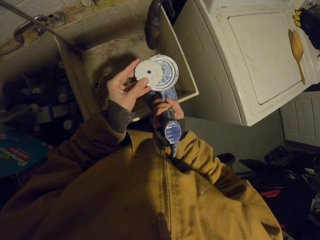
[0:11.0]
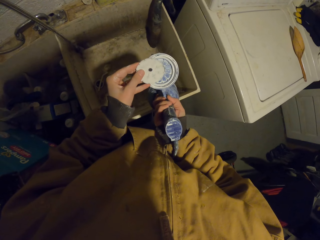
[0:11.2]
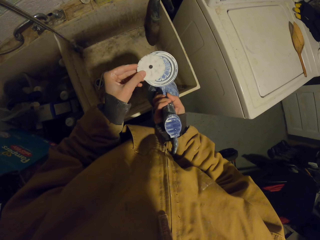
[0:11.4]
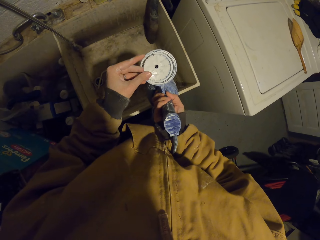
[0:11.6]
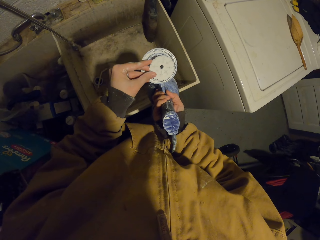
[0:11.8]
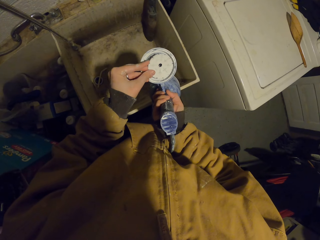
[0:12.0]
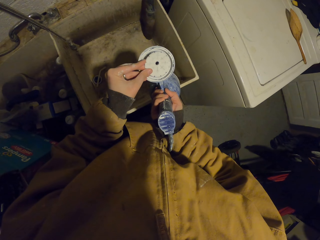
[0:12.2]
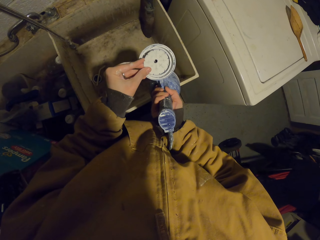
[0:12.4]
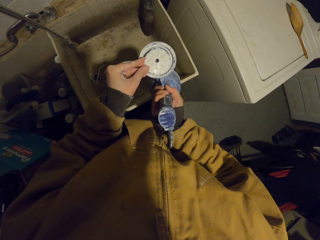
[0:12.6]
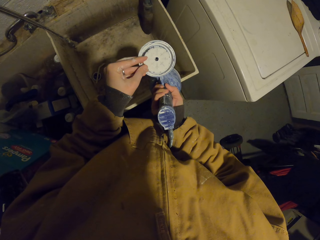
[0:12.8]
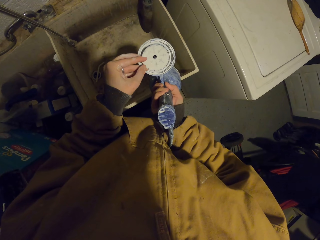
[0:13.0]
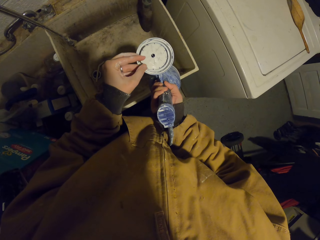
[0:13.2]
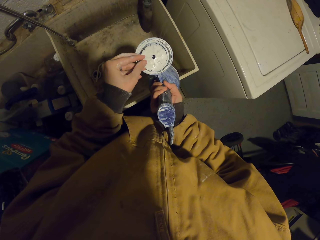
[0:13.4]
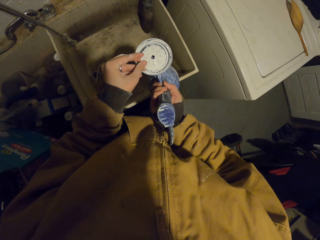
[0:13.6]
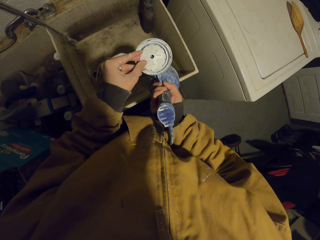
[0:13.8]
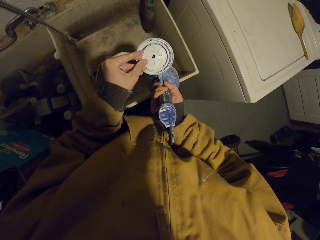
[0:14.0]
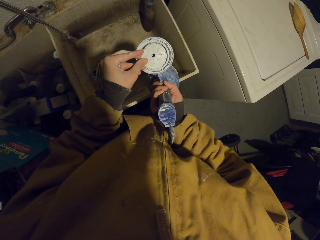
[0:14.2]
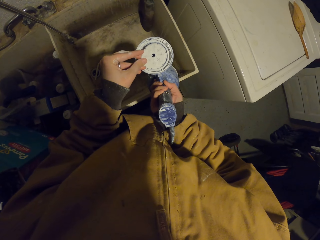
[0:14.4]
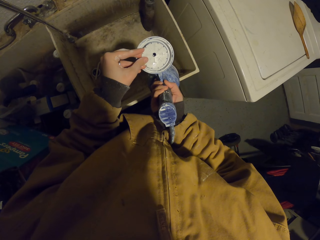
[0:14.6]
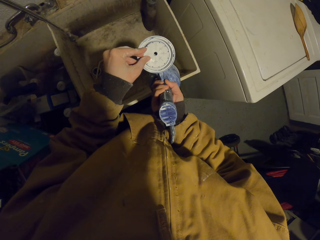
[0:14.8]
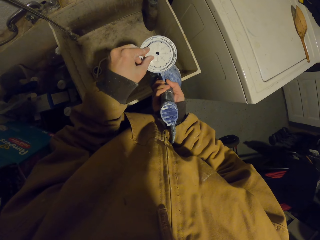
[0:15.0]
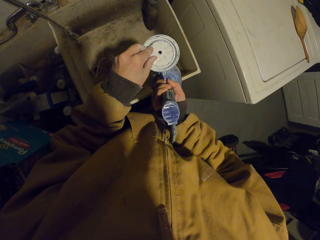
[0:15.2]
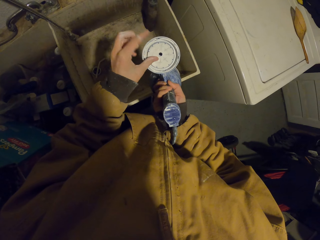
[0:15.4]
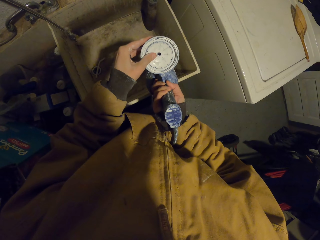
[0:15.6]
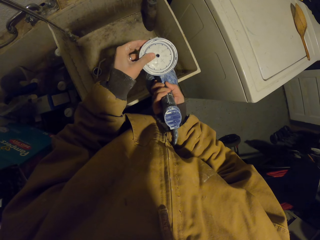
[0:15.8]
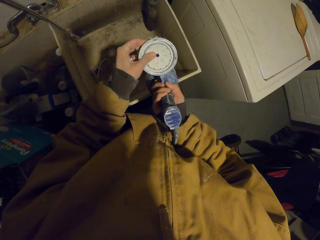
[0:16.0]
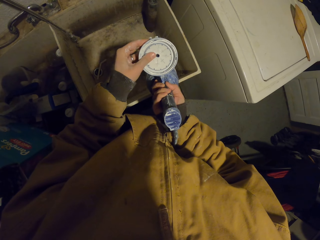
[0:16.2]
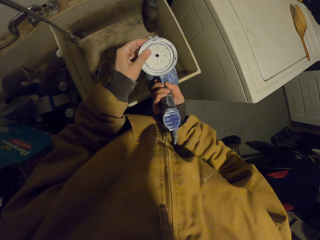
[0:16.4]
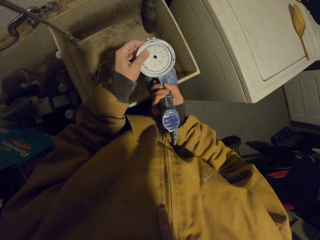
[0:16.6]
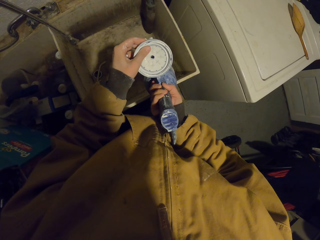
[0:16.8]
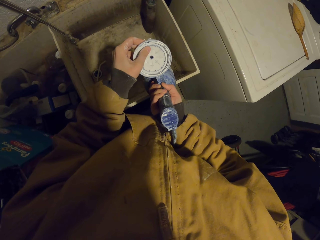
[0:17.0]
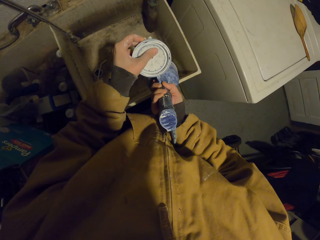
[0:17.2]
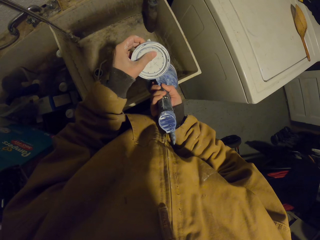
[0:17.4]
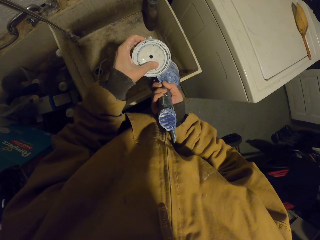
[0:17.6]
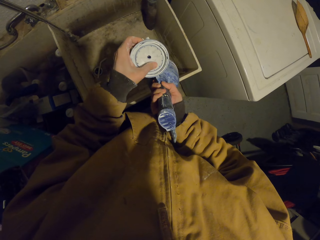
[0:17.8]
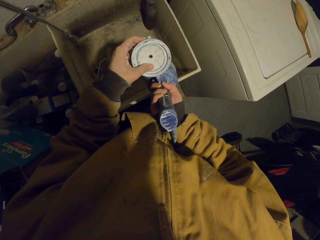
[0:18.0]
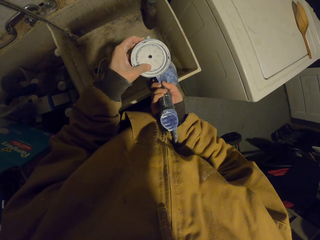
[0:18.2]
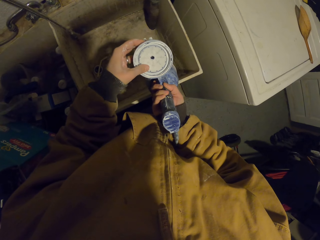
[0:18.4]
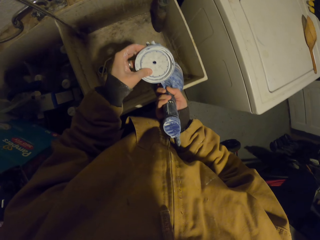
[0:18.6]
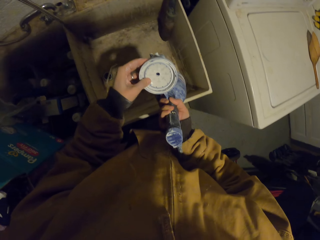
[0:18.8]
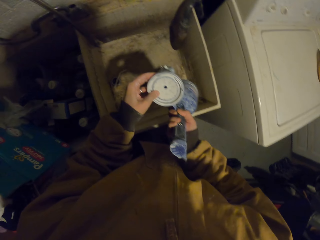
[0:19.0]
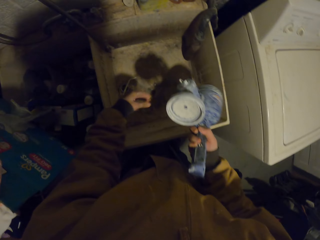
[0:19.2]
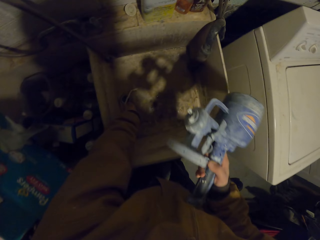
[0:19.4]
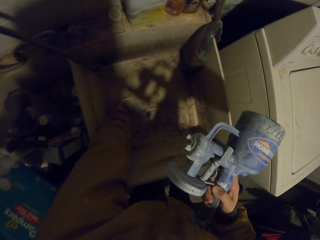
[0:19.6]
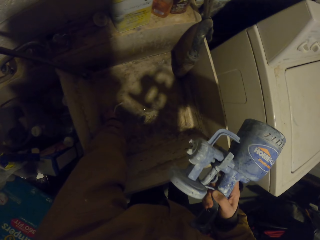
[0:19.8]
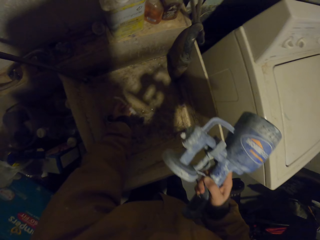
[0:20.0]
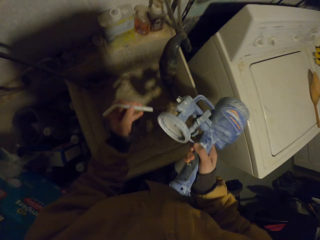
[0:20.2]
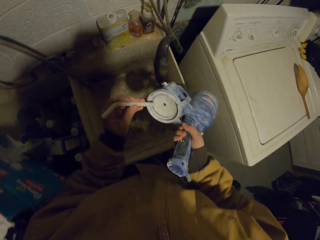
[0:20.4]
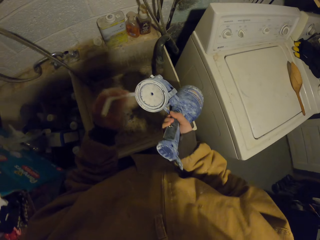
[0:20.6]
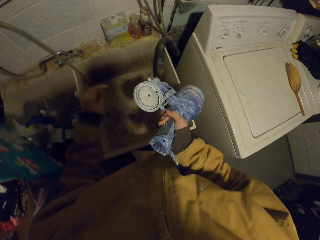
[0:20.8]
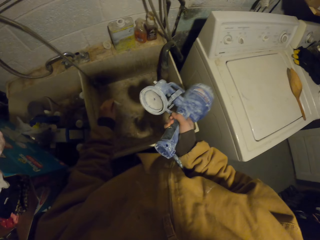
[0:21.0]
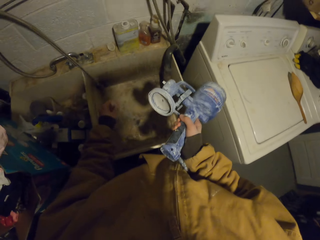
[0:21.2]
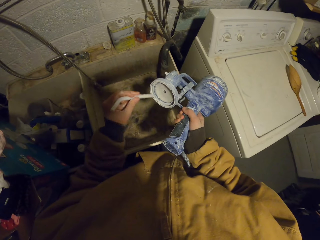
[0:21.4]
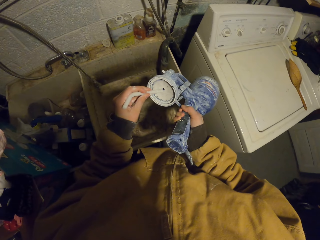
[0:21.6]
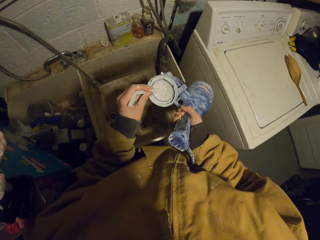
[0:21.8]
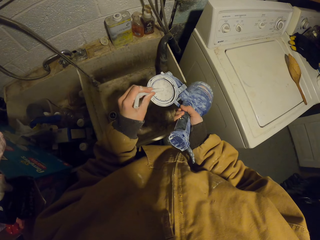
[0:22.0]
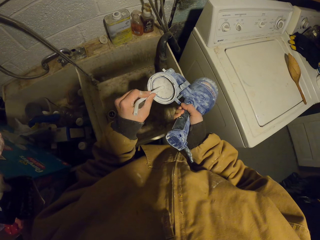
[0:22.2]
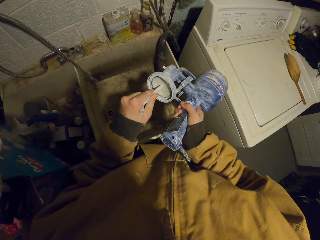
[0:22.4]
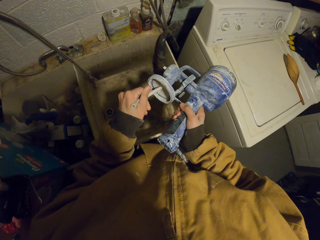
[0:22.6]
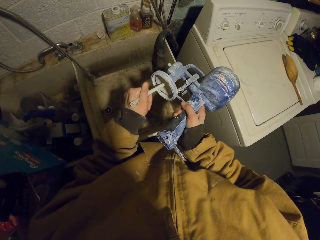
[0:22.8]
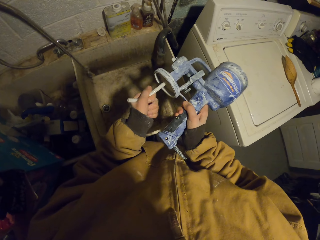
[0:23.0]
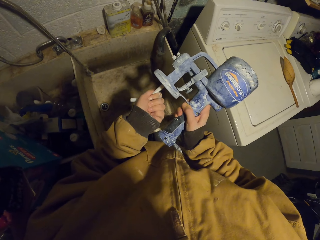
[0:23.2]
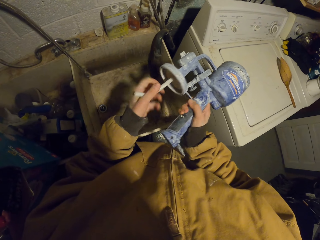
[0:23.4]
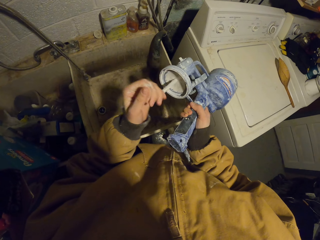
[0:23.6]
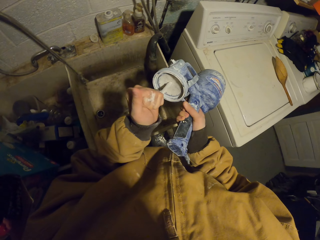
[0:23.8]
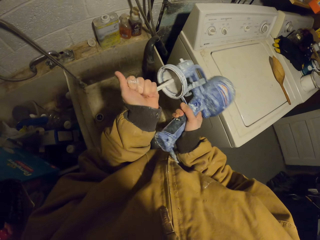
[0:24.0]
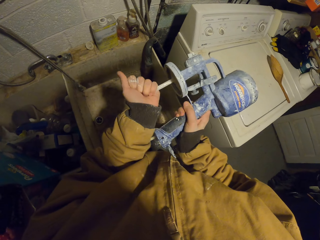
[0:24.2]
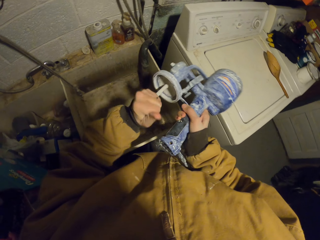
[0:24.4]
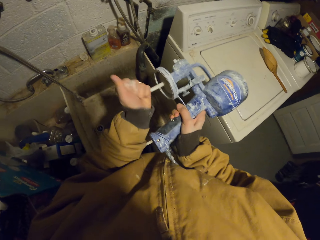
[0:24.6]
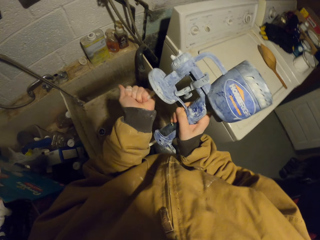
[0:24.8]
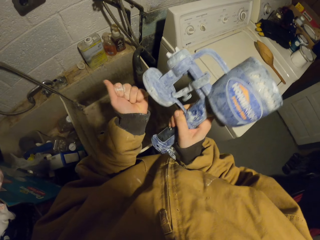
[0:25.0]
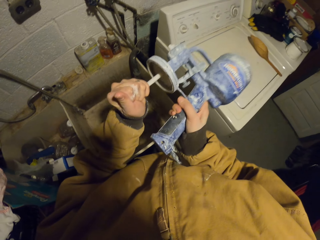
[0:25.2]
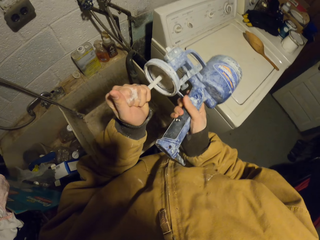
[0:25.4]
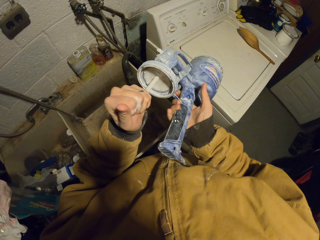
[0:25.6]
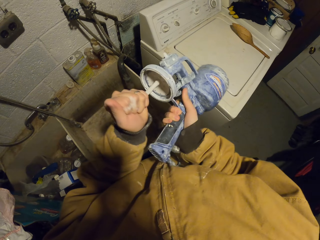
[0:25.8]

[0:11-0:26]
The camera wearer fixes a propeller on the homeright sprayer. They pick up a small tube from the box. They insert the small tube into the paint sprayer.

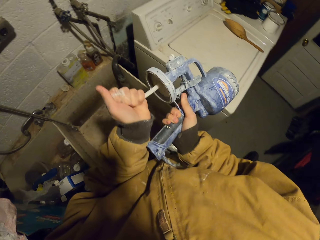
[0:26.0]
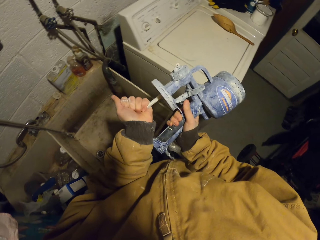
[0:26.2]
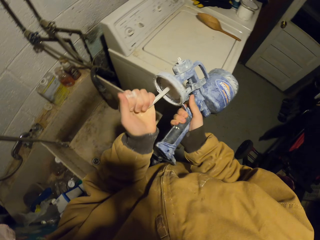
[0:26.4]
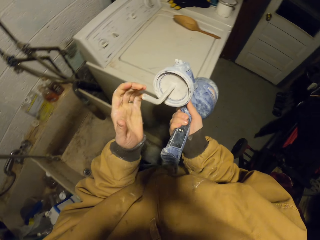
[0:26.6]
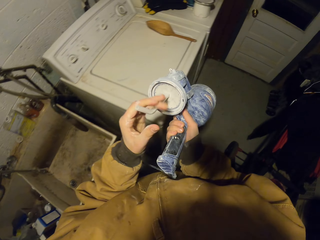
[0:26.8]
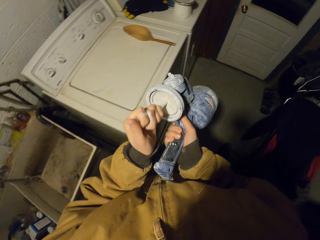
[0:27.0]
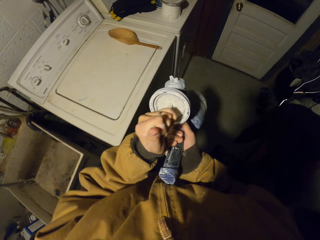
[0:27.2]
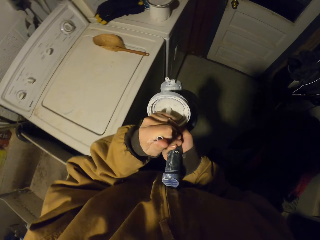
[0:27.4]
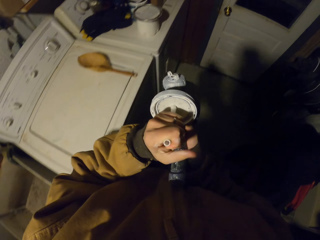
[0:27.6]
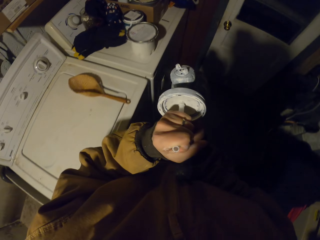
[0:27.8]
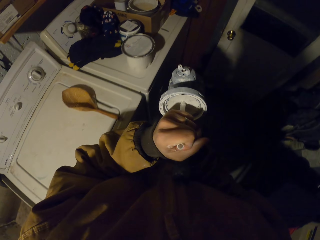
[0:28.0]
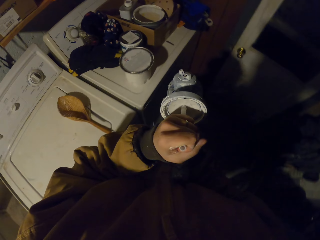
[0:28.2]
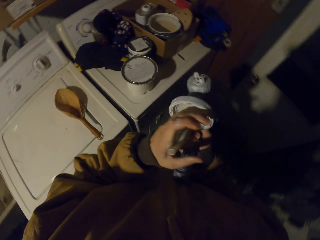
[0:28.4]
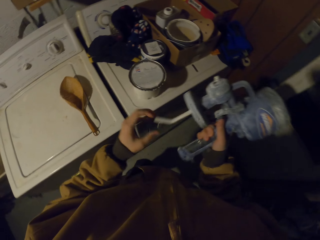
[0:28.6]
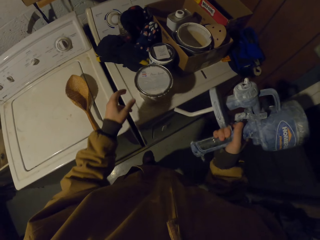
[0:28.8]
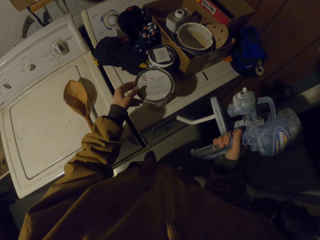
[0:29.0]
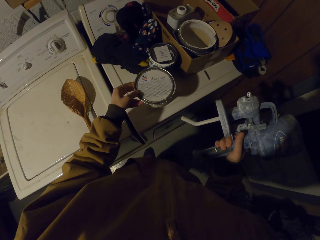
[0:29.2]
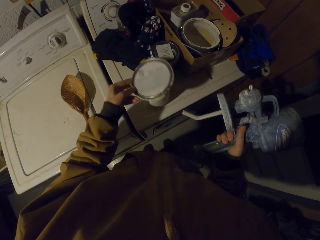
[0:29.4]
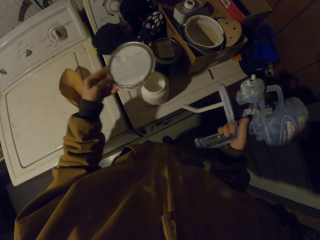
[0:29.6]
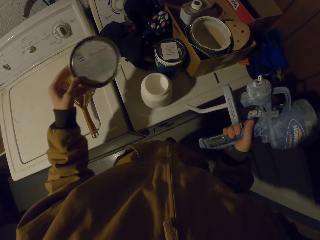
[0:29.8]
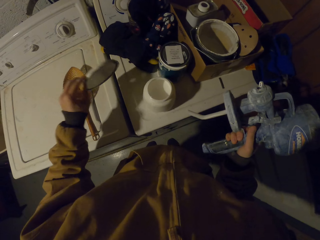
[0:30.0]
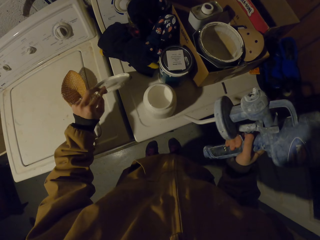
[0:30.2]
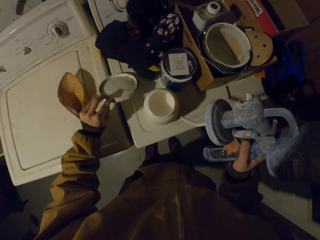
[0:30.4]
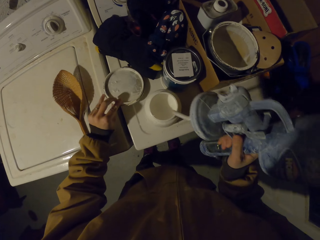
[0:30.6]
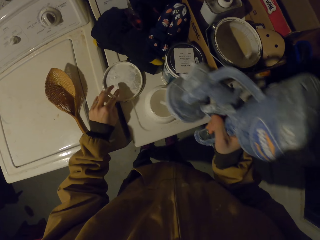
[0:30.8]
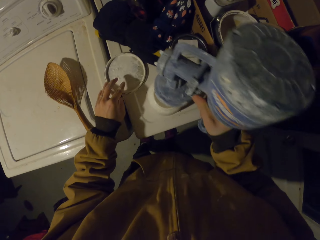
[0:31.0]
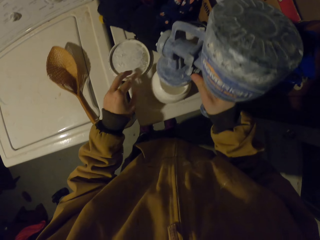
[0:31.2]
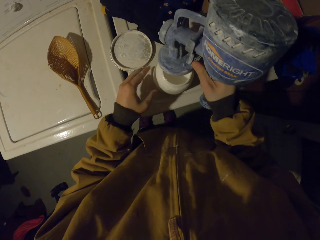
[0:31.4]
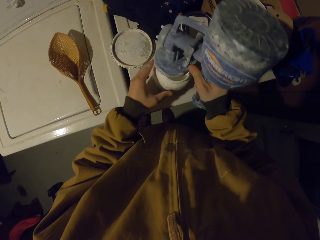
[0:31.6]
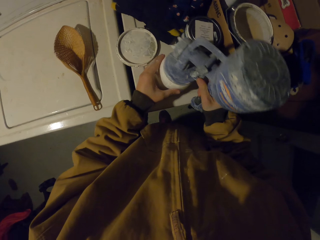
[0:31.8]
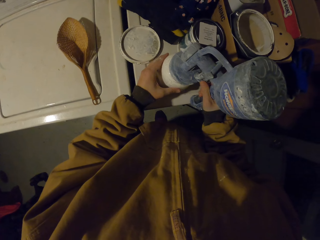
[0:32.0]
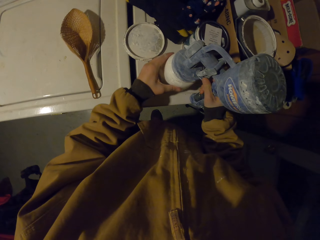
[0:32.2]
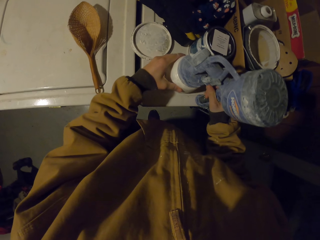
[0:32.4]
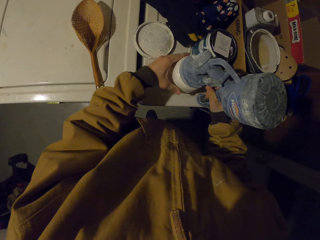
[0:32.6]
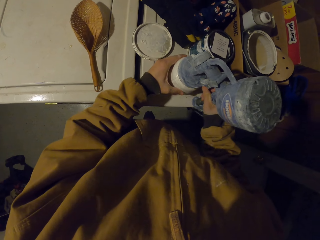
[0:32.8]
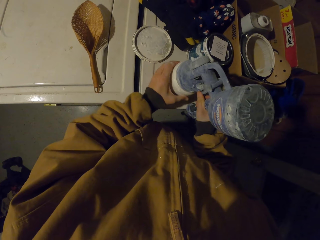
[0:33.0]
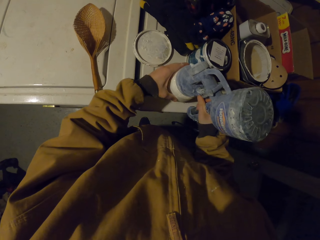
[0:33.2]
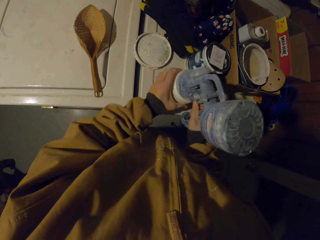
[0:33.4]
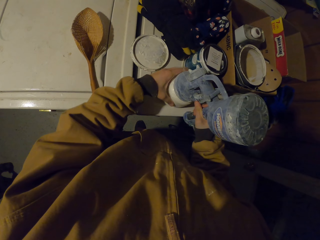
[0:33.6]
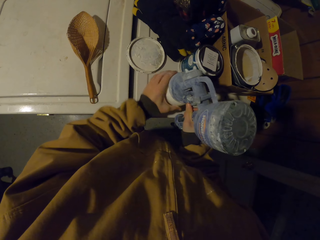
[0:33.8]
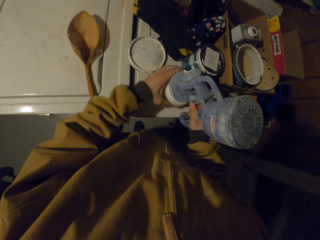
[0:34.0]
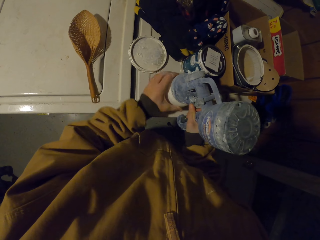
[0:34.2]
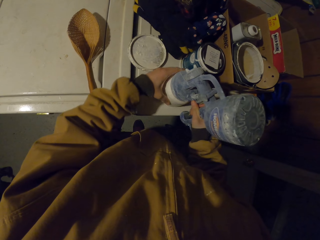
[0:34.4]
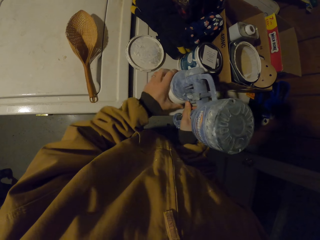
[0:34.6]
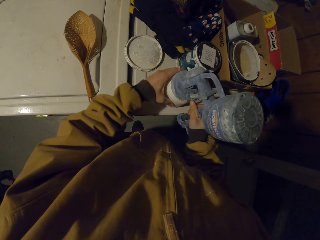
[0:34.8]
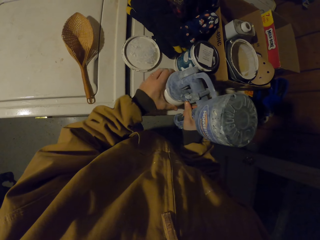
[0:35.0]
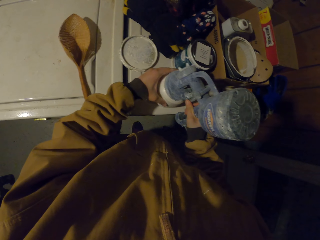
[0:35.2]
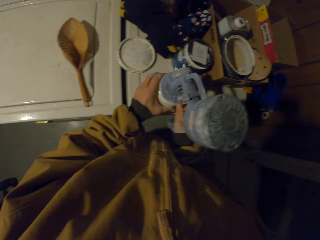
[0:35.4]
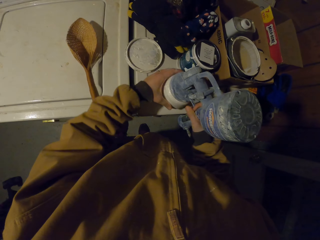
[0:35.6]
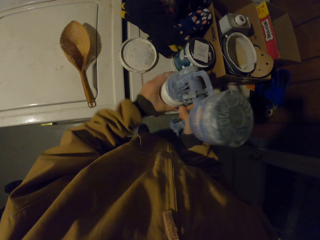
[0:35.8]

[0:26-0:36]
The camera wearer walks around. They pick up a paint can lid and open the paint can. They put the paint can on the washing machine. They twist the can of paint on the paint sprayer.
